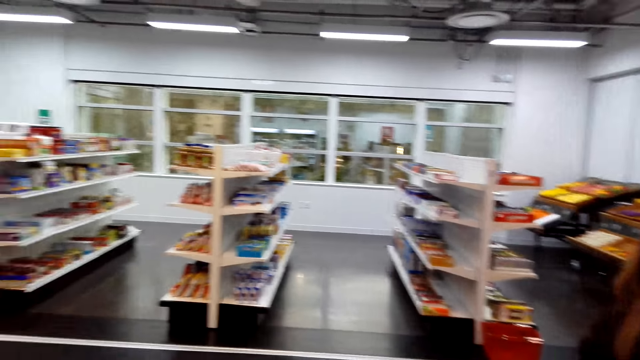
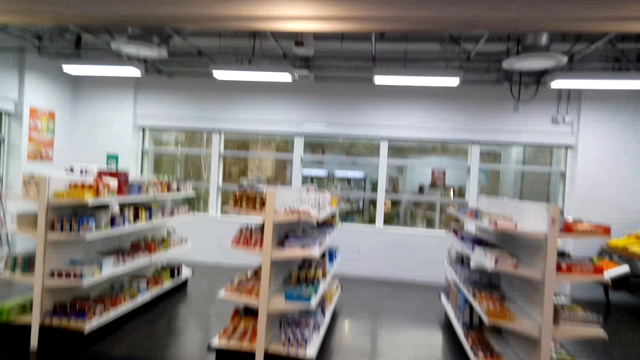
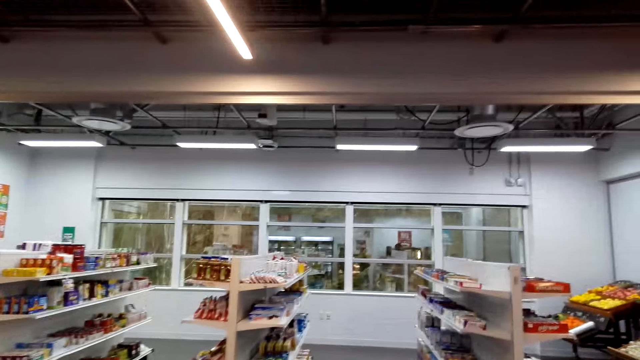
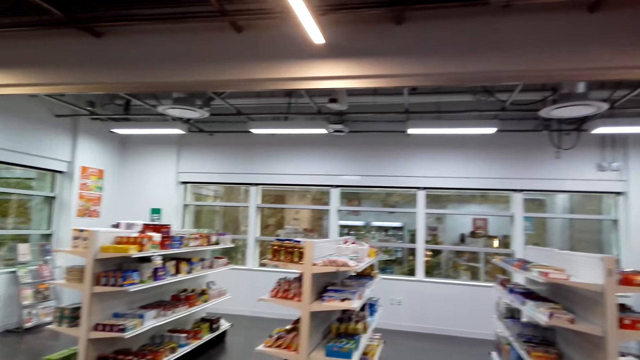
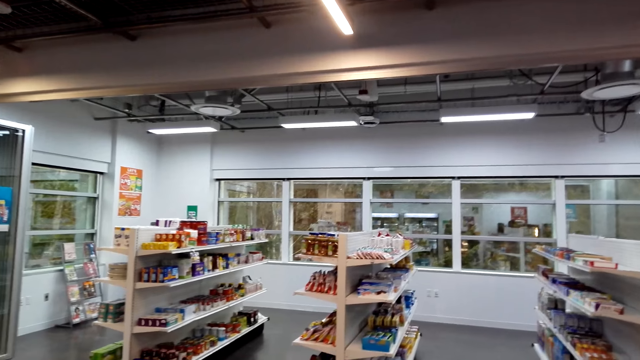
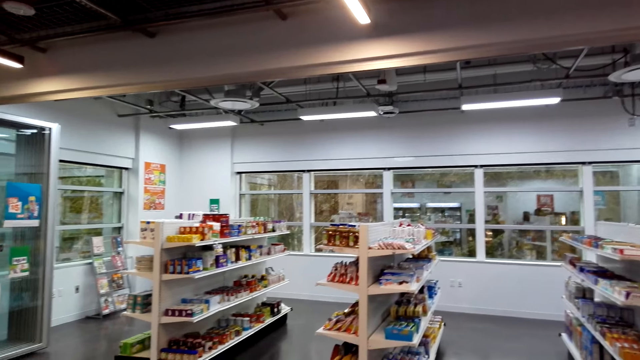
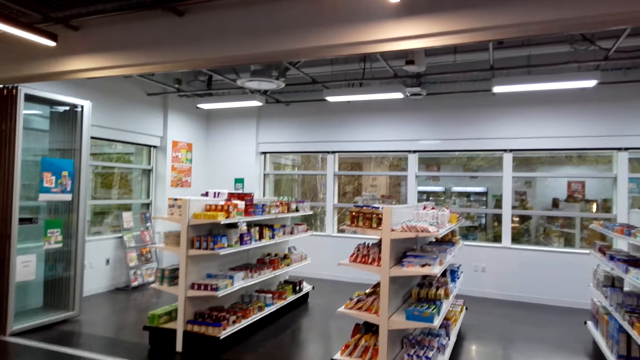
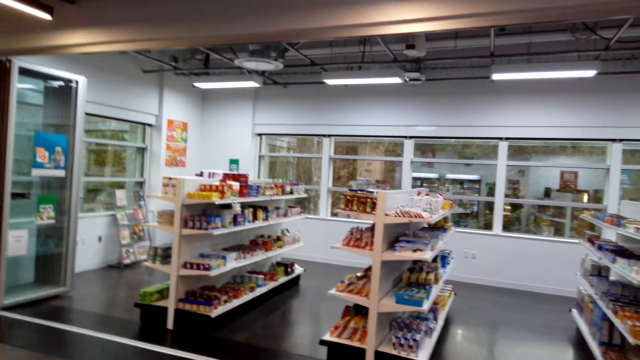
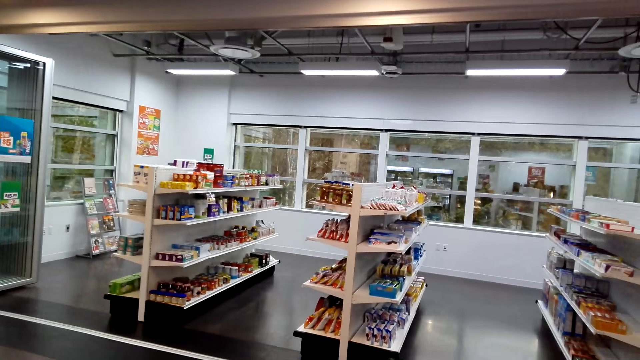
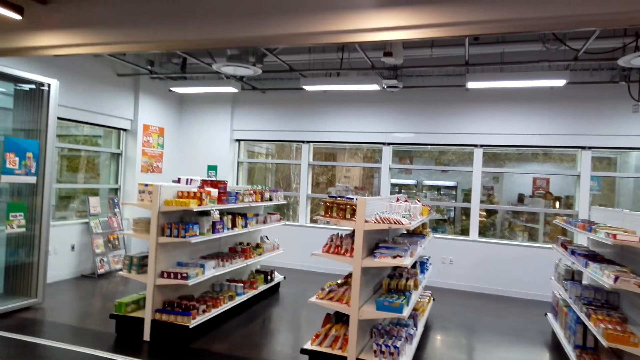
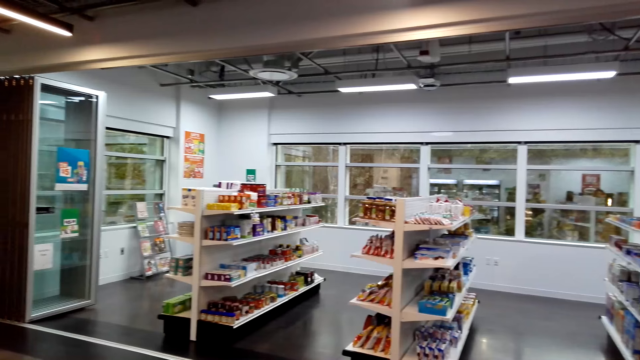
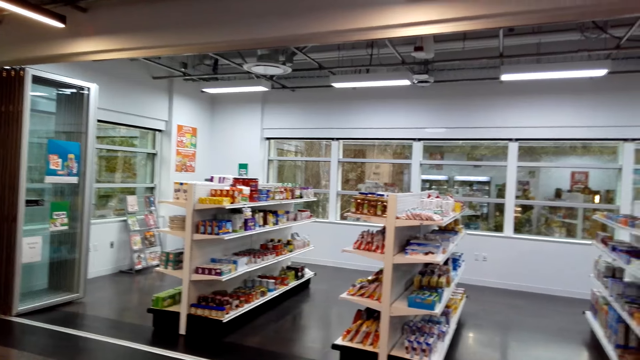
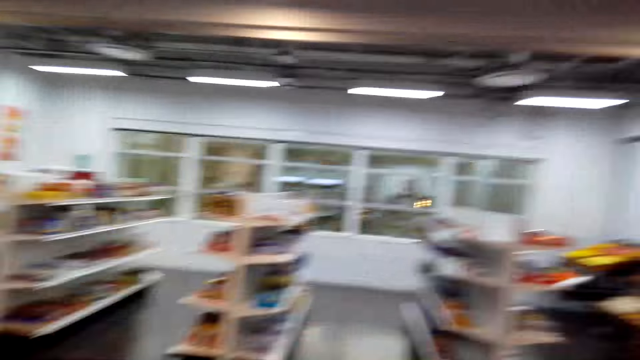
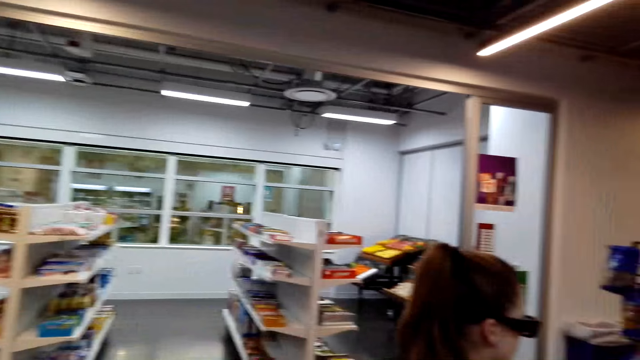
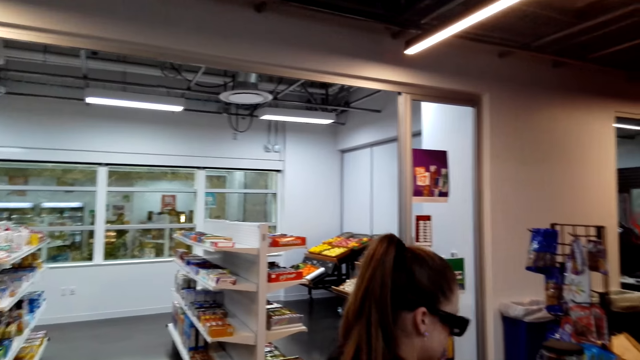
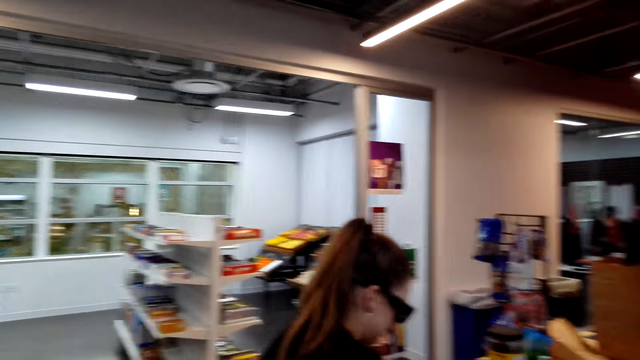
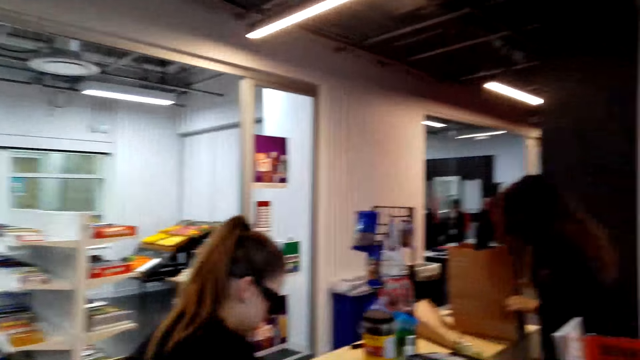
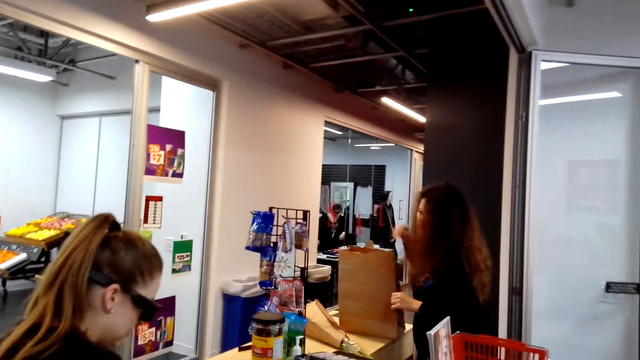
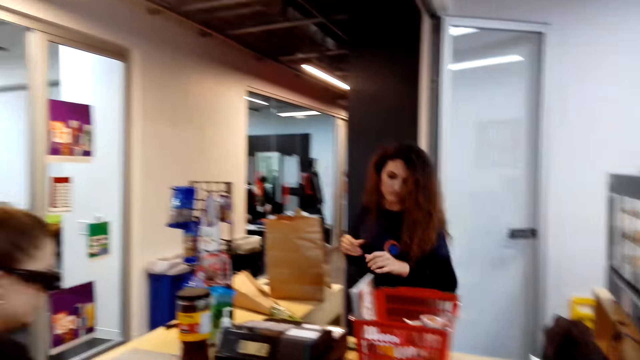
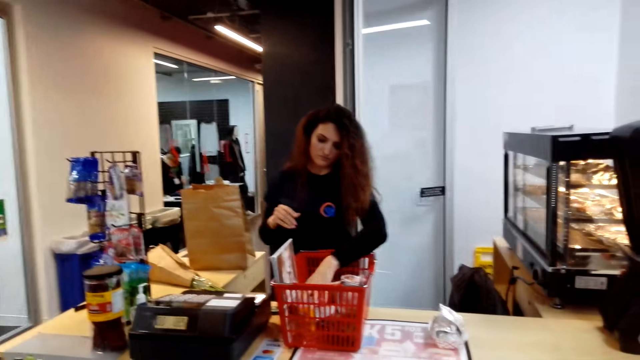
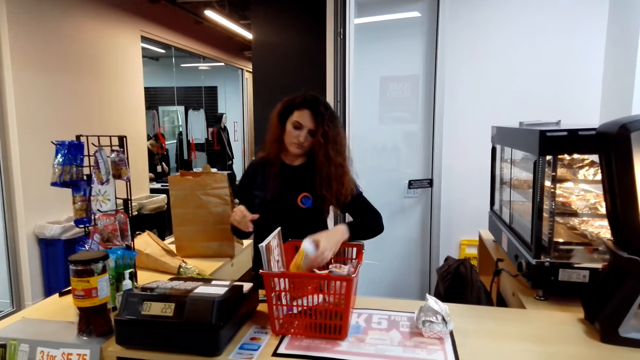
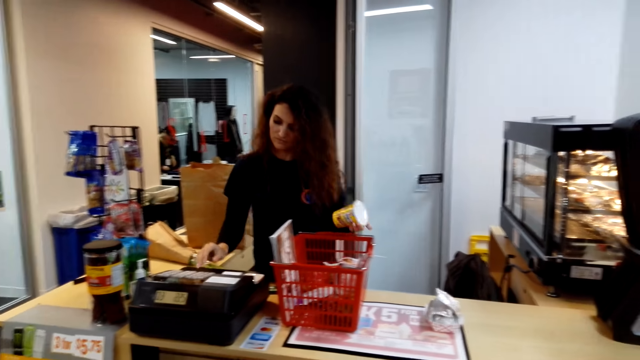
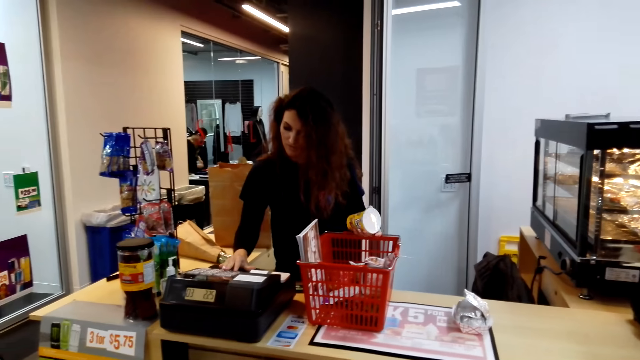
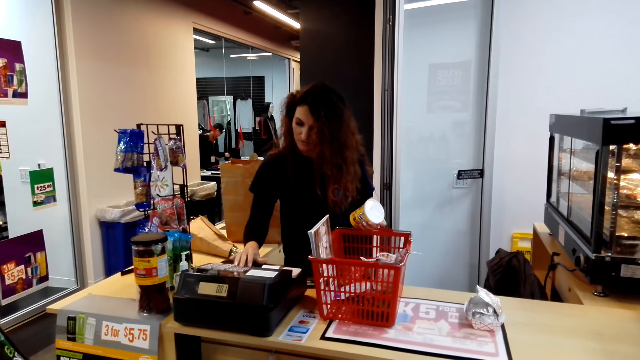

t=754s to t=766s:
A lady stands at the counter. Another lady checks the items and picks a yogurt from a shopping basket.

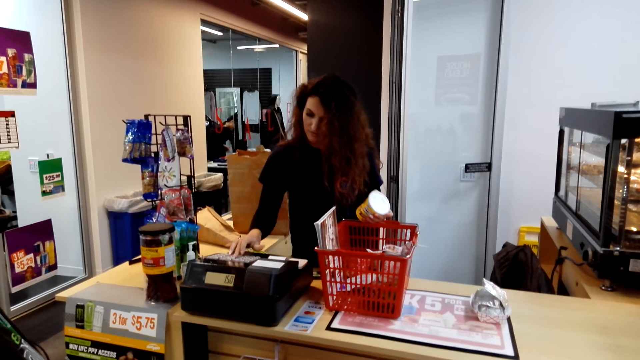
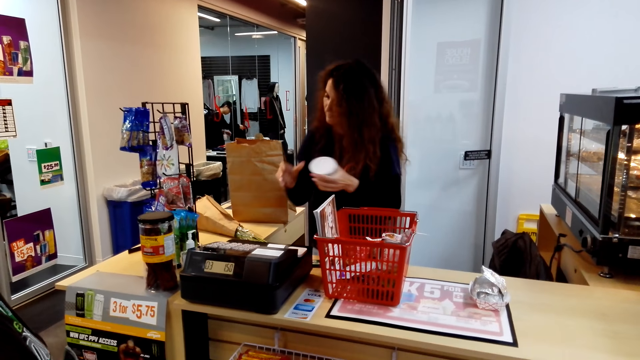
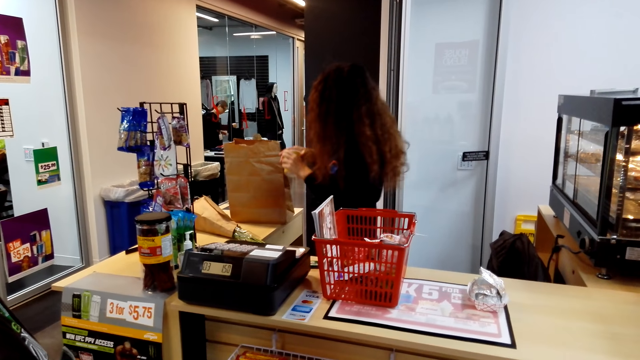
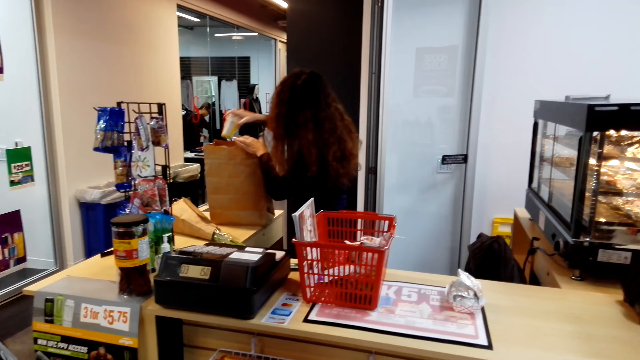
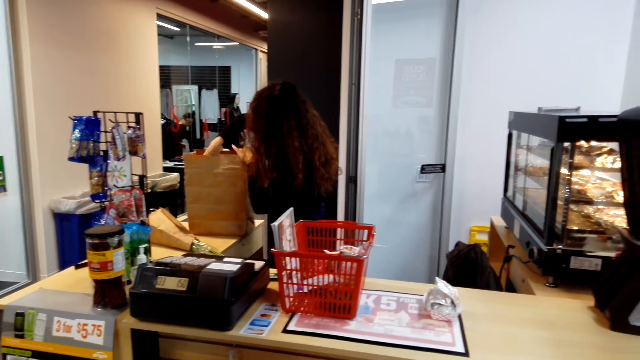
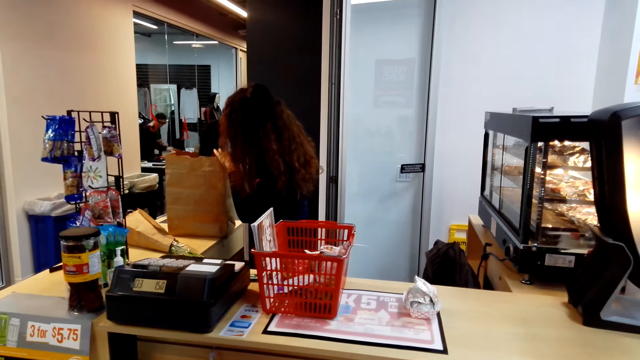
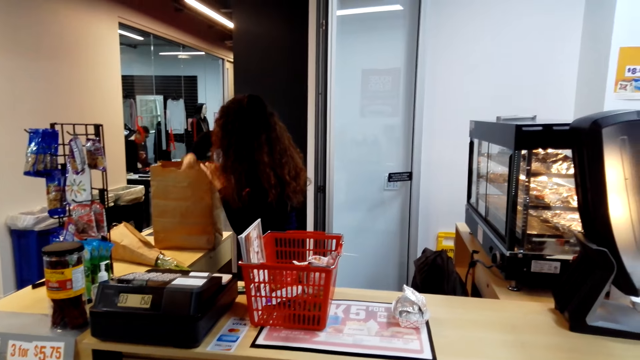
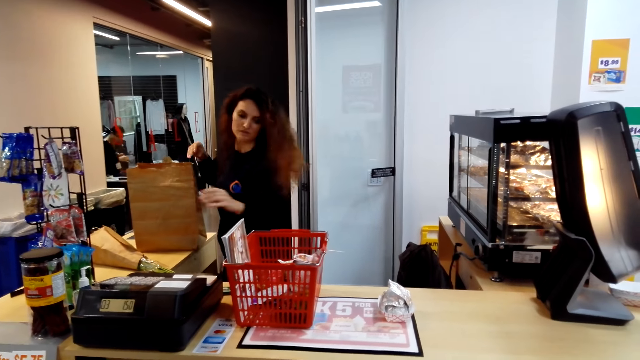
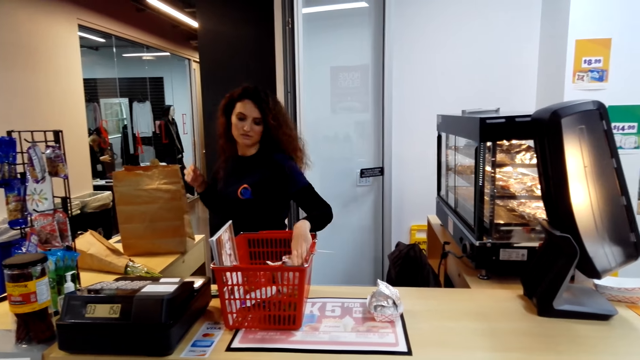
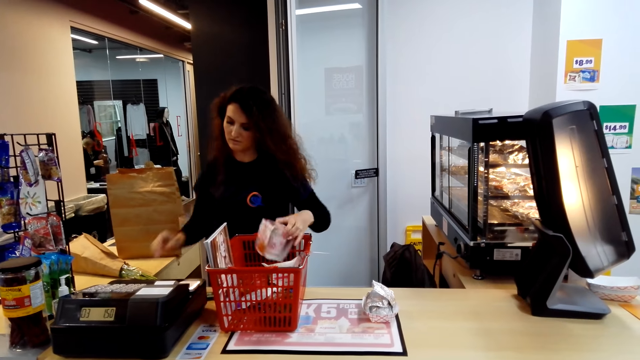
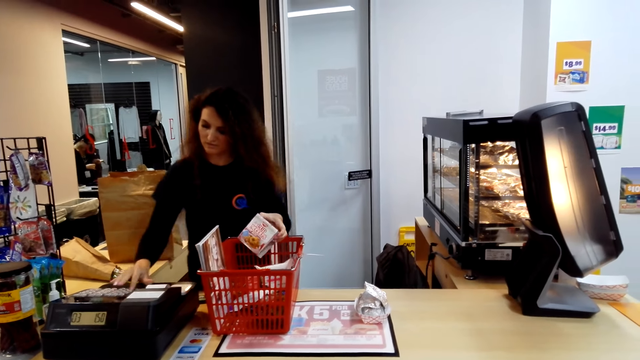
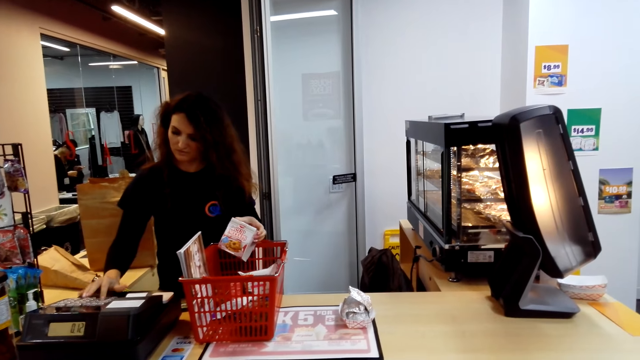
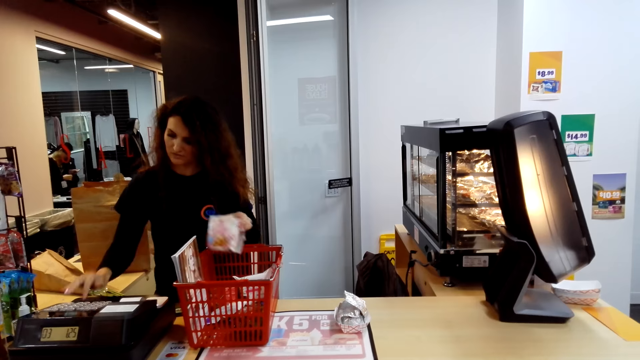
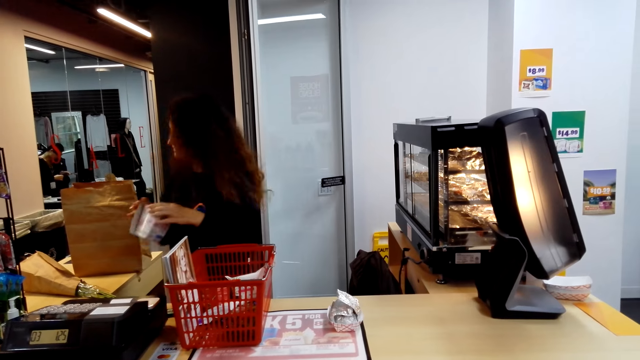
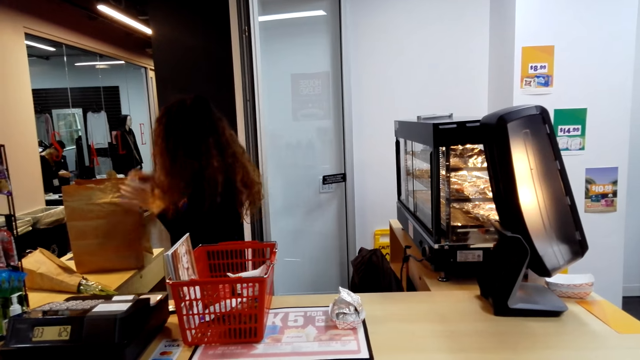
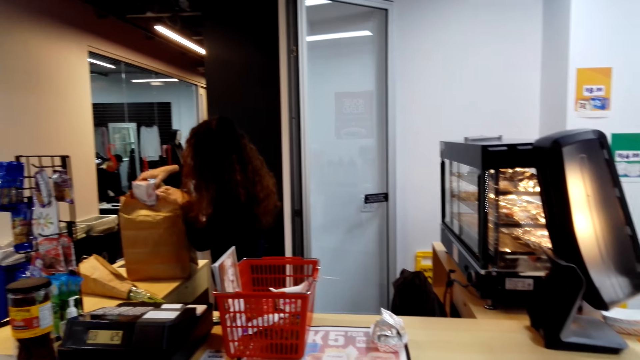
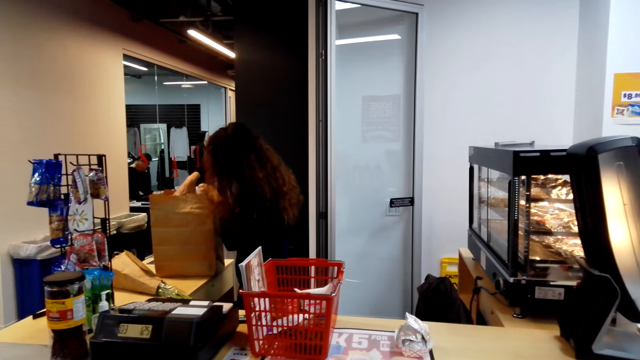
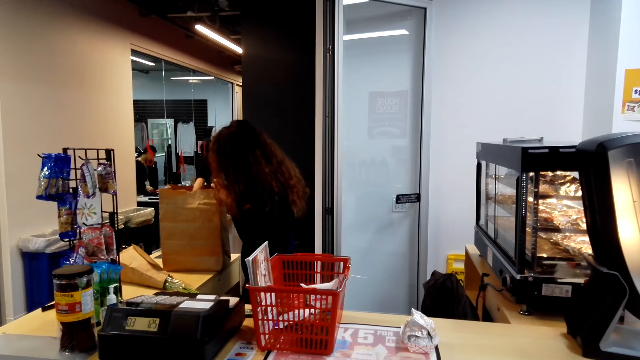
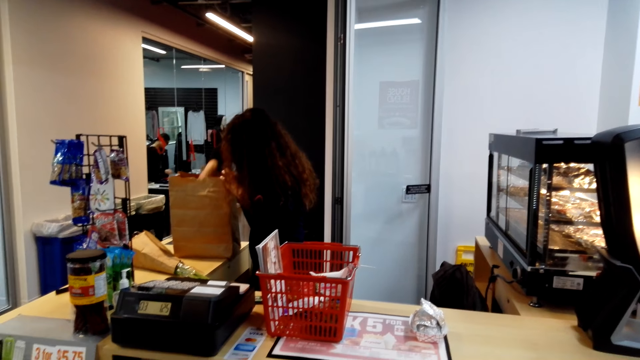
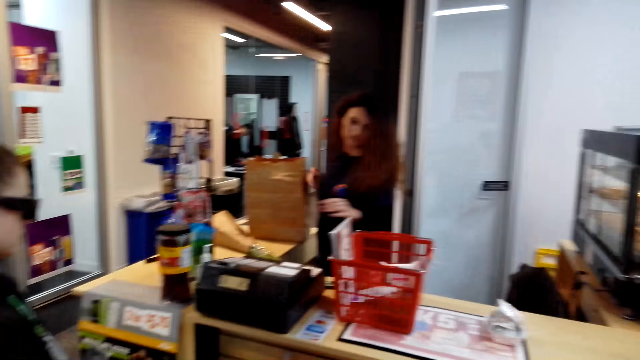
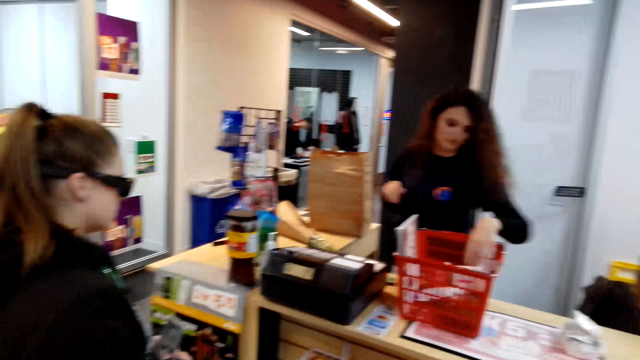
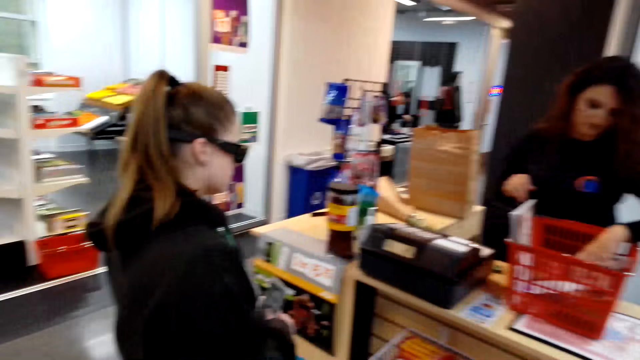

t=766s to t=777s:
A lady keys in at the cash register and puts a yogurt in a khaki shopping bag. The lady checks the items, picks a pack of something from a shopping basket, keys in at the cash register and puts the pack of something in the khaki shopping bag.
